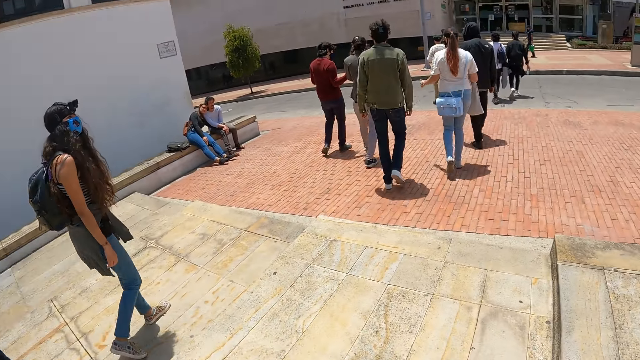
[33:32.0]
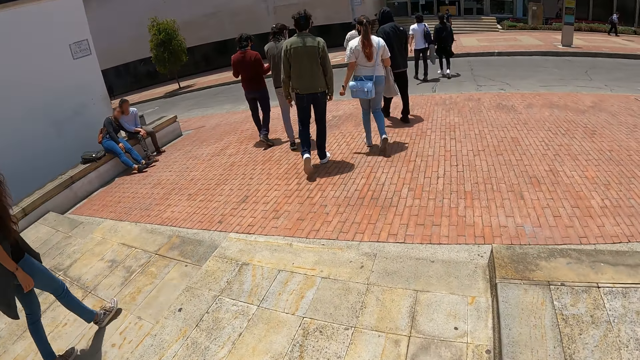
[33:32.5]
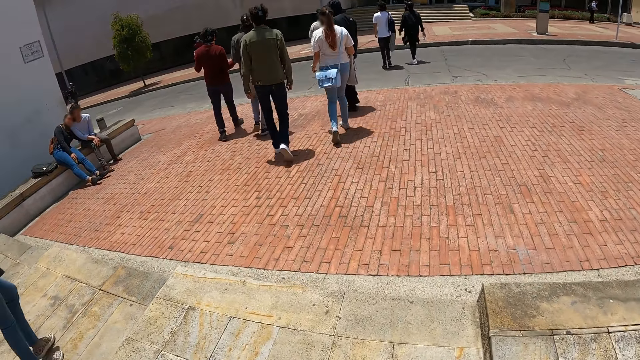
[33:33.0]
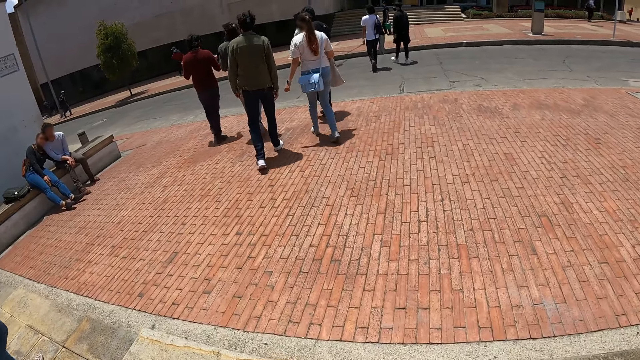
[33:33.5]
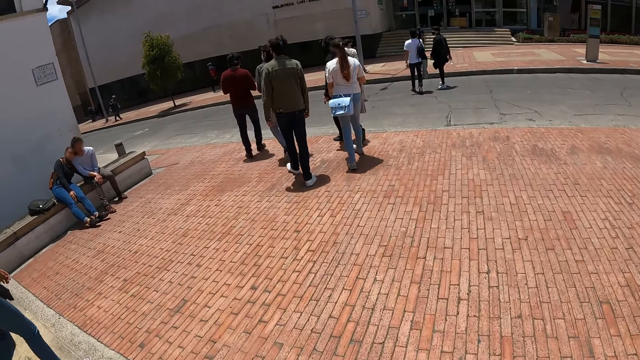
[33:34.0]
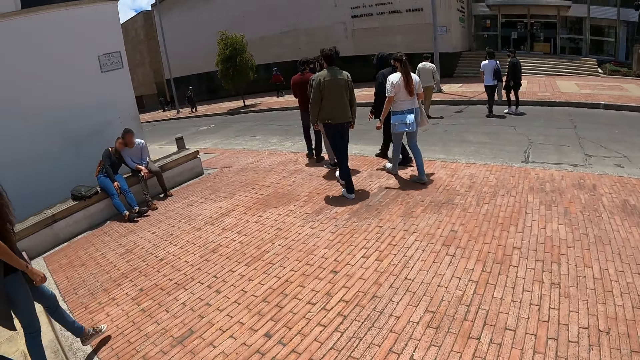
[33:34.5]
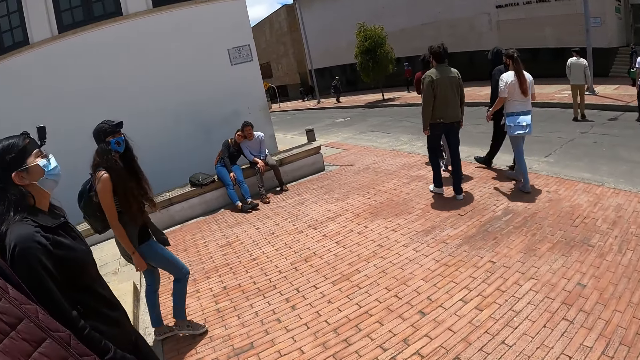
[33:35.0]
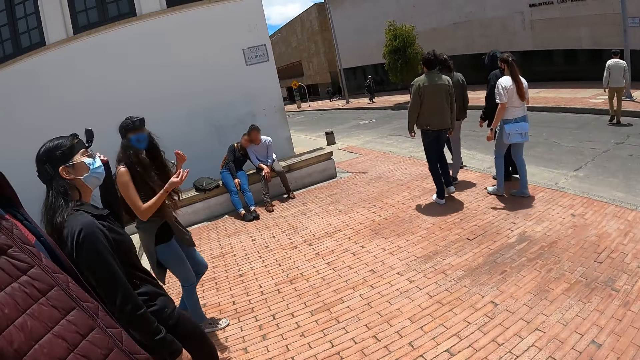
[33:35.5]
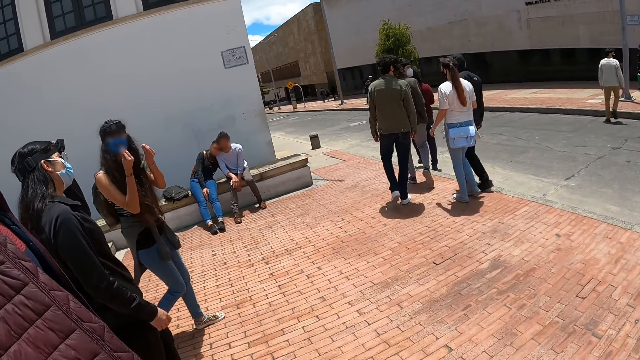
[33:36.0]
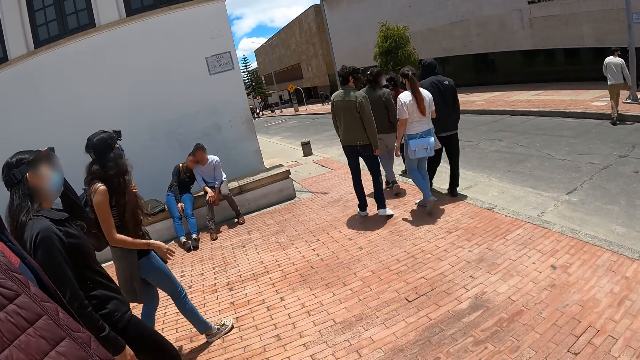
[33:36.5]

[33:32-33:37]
The camera wearer walks down the street.

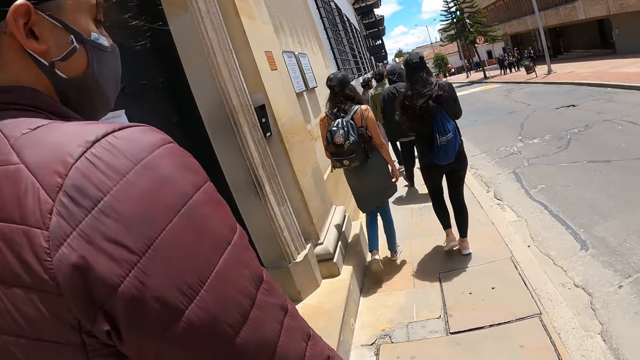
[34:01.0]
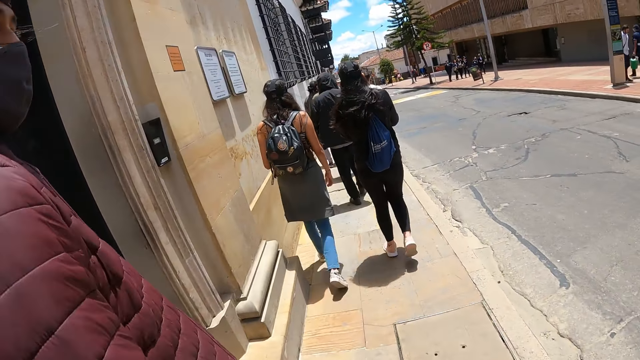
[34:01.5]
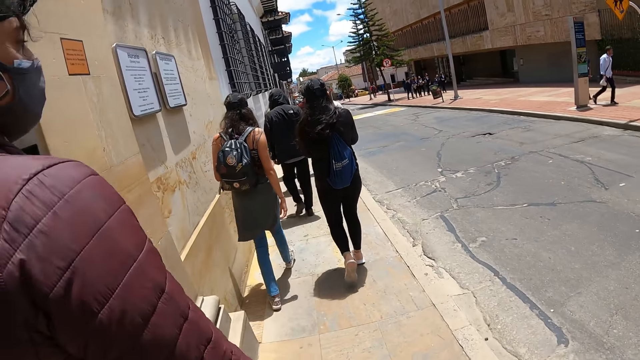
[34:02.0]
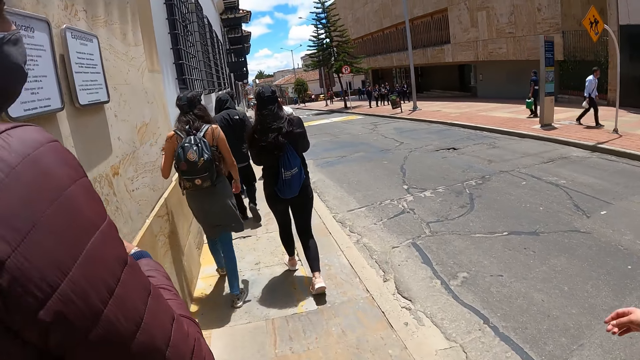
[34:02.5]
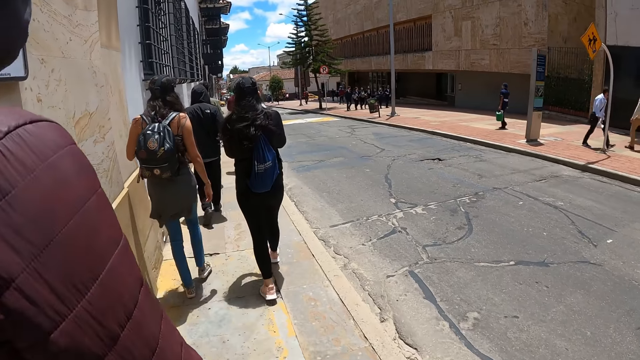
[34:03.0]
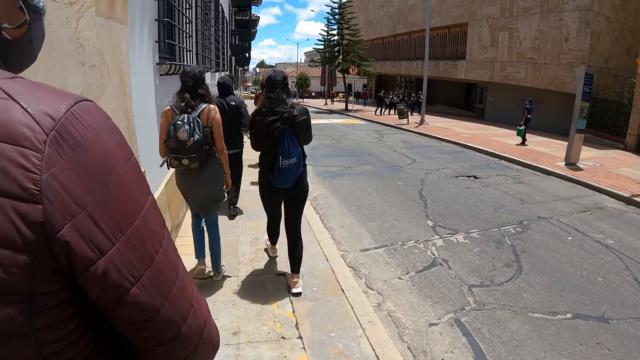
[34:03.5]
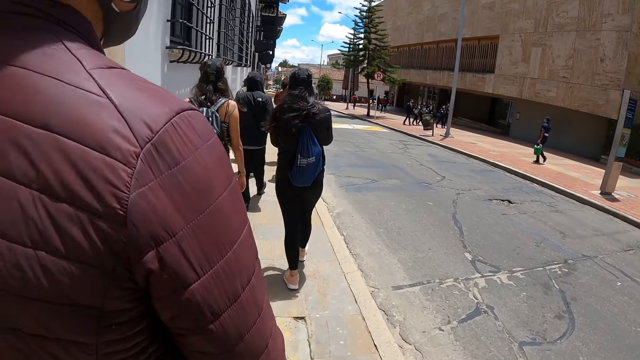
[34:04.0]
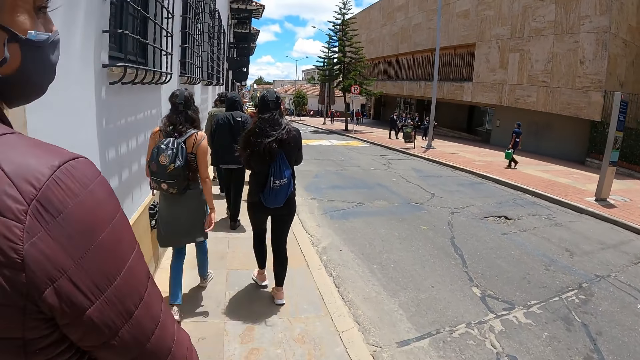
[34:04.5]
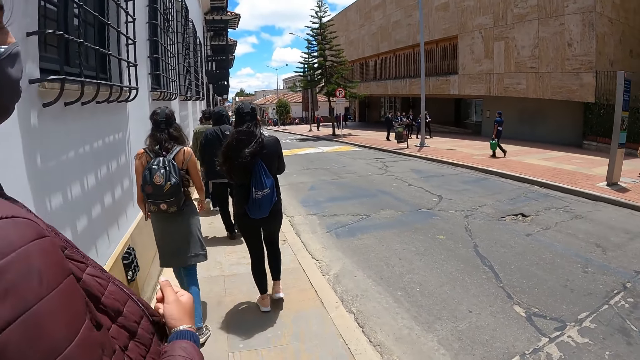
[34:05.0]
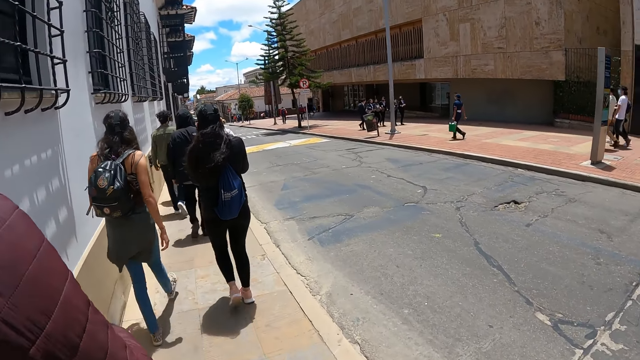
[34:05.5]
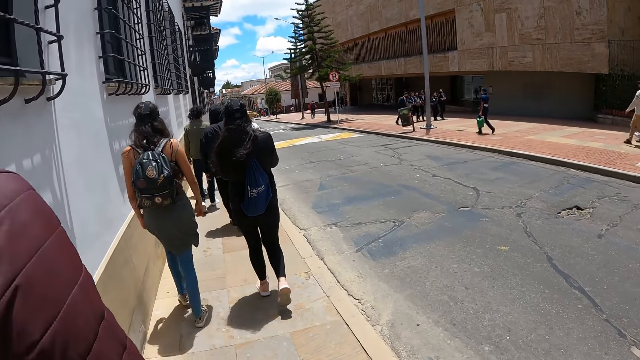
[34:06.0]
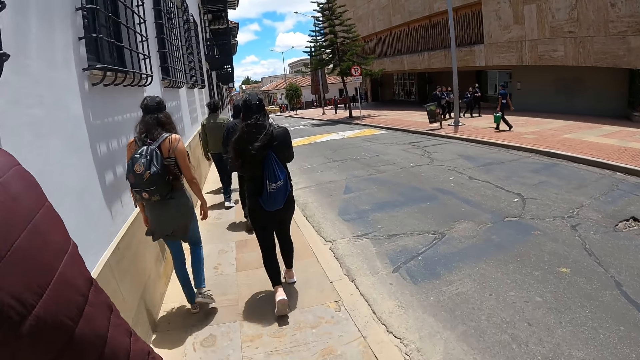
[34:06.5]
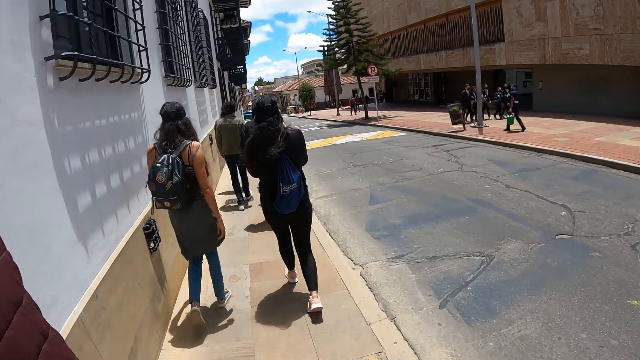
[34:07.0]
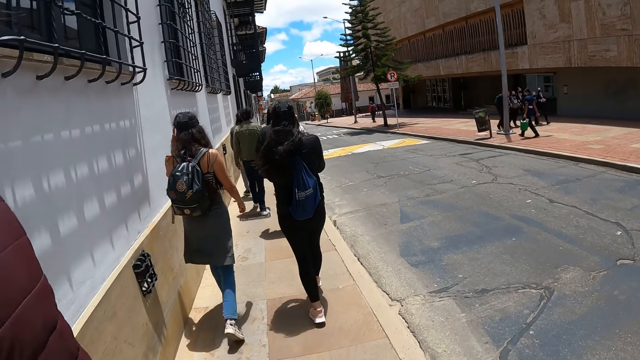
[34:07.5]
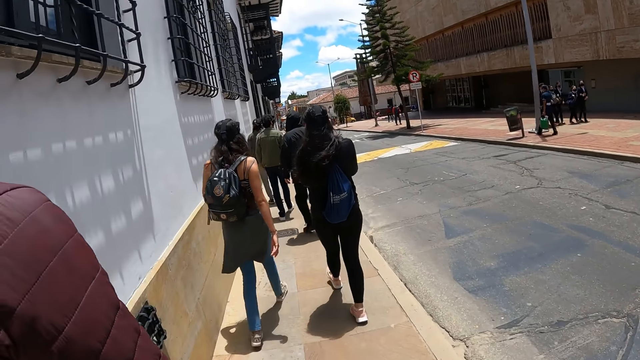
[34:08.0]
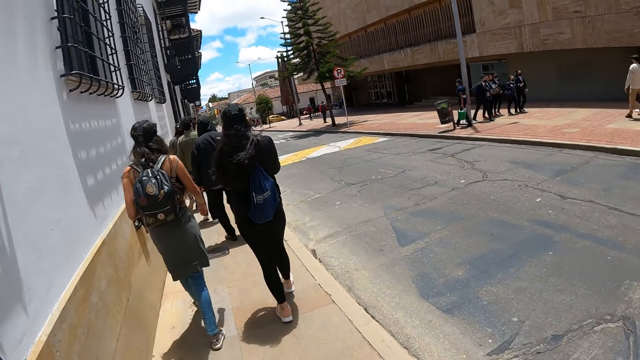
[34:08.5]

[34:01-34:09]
The camera wearer interacts with a person. They walk across the place.

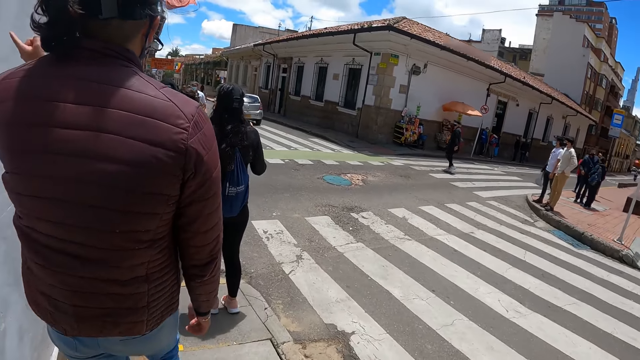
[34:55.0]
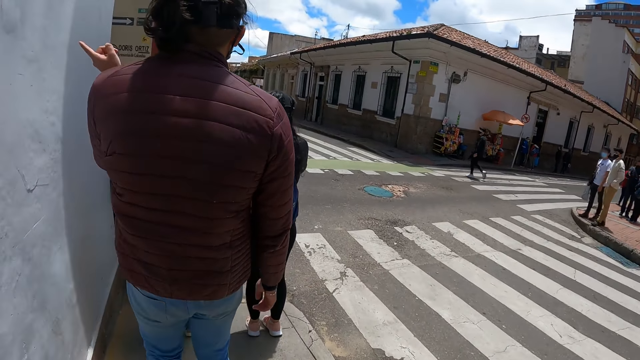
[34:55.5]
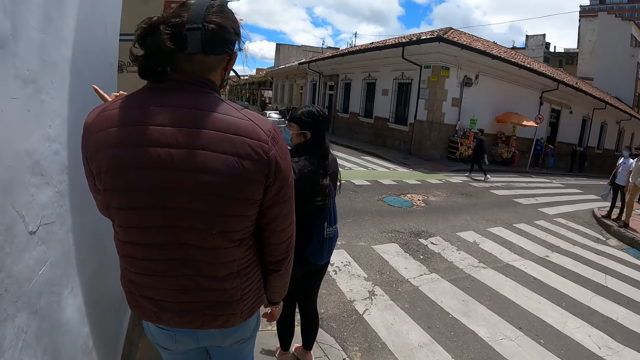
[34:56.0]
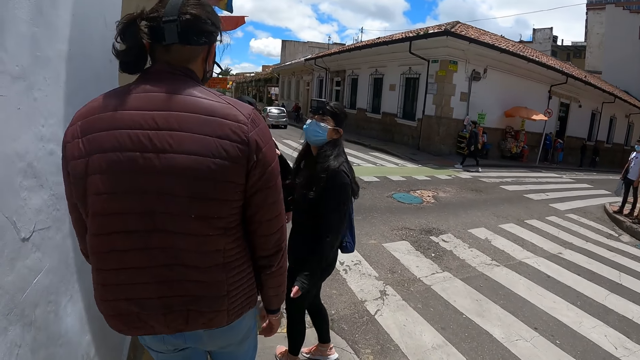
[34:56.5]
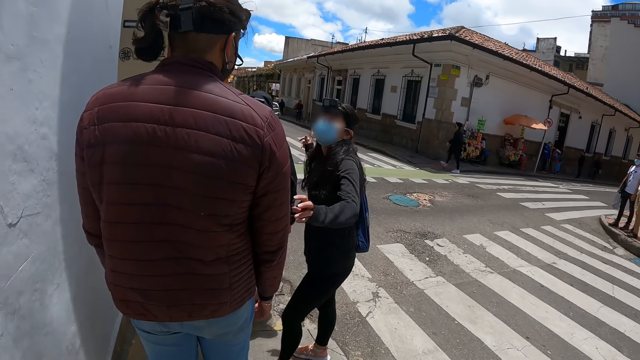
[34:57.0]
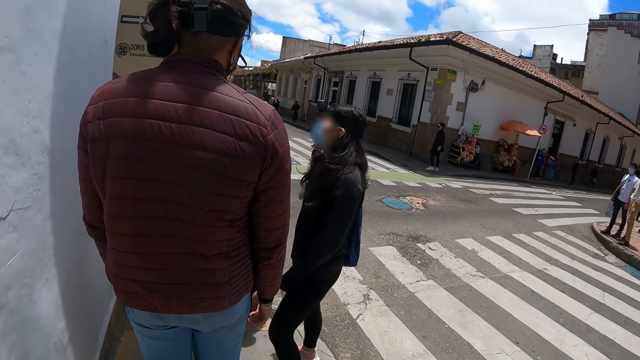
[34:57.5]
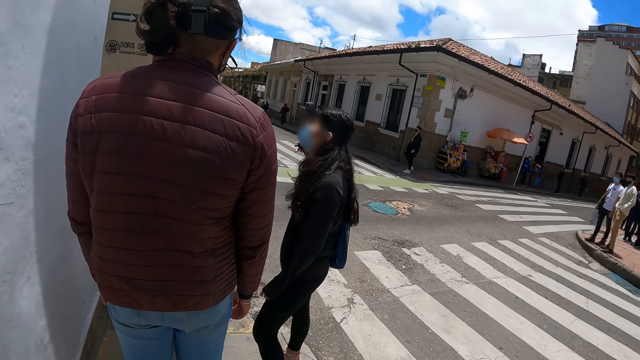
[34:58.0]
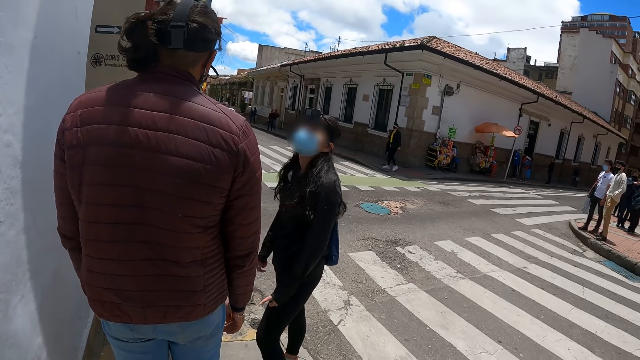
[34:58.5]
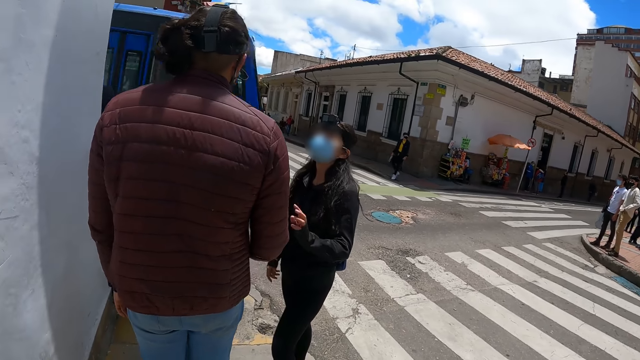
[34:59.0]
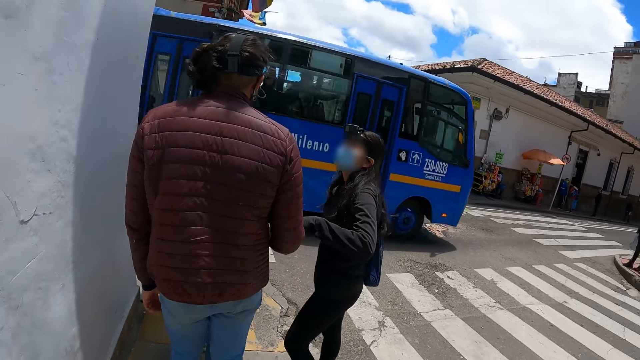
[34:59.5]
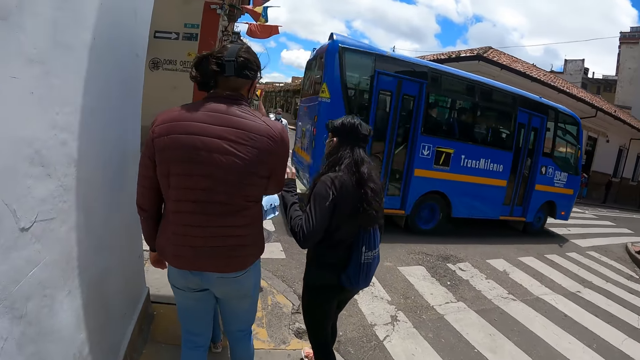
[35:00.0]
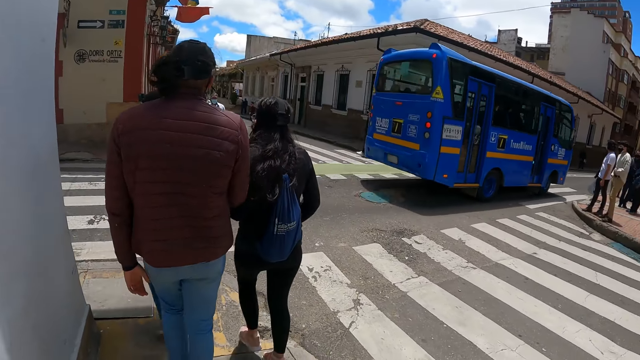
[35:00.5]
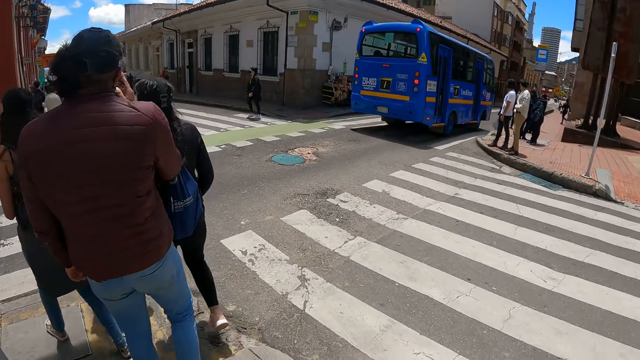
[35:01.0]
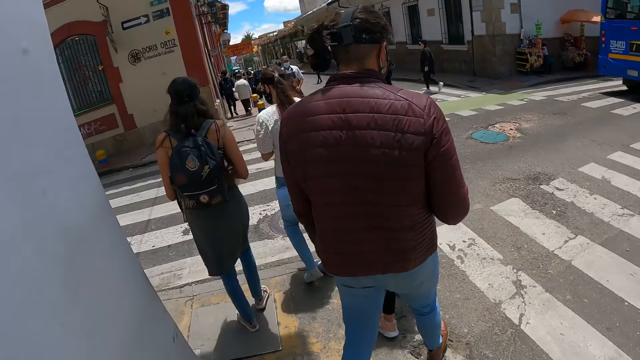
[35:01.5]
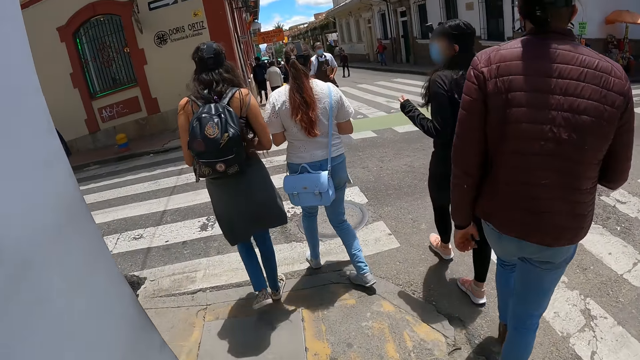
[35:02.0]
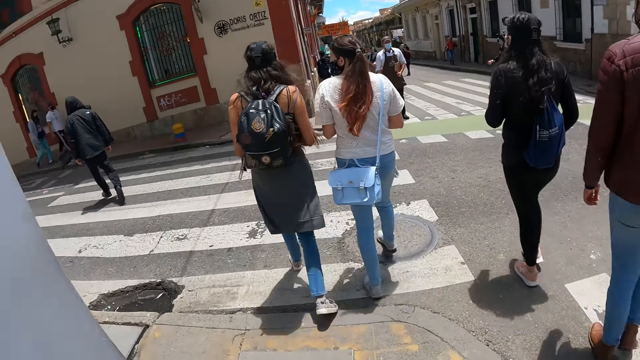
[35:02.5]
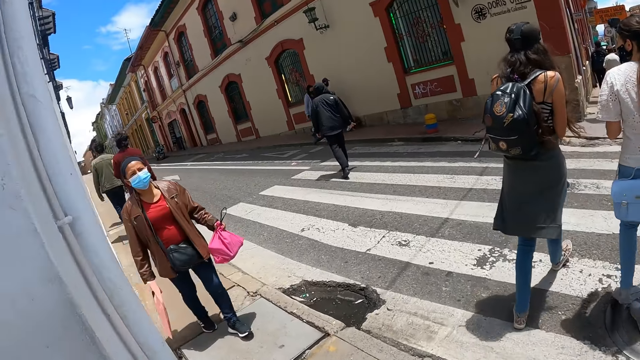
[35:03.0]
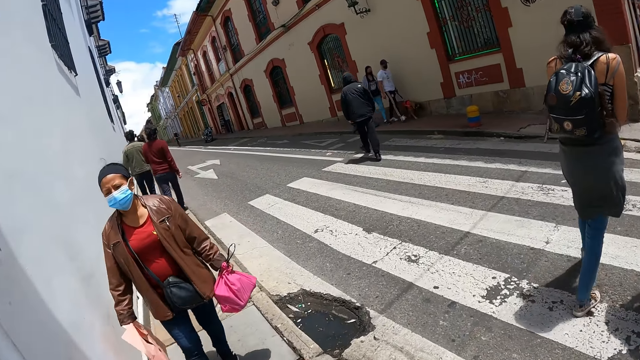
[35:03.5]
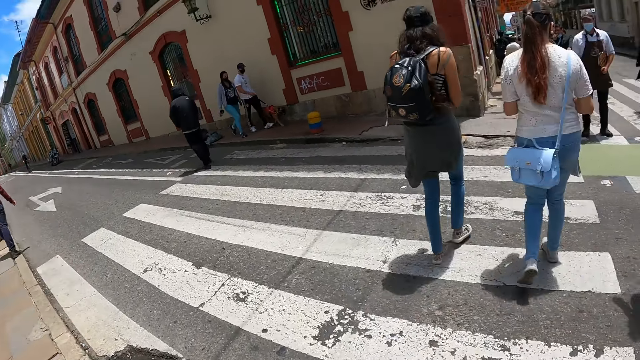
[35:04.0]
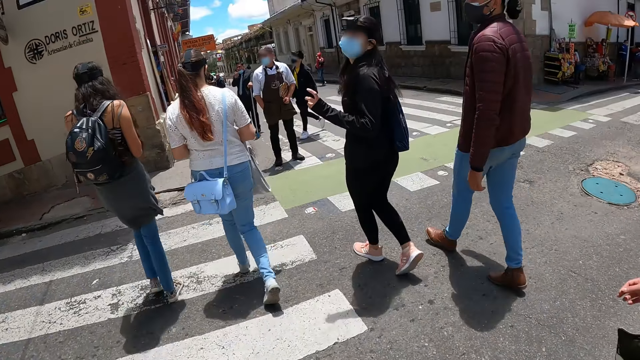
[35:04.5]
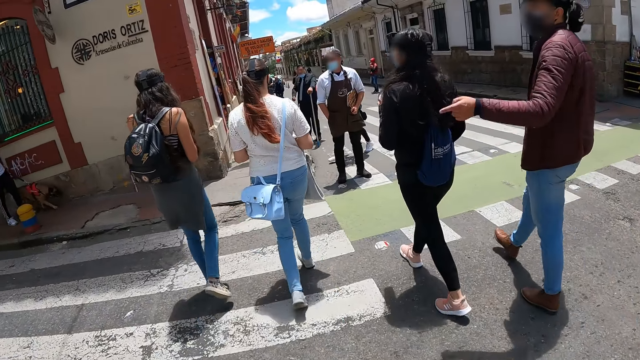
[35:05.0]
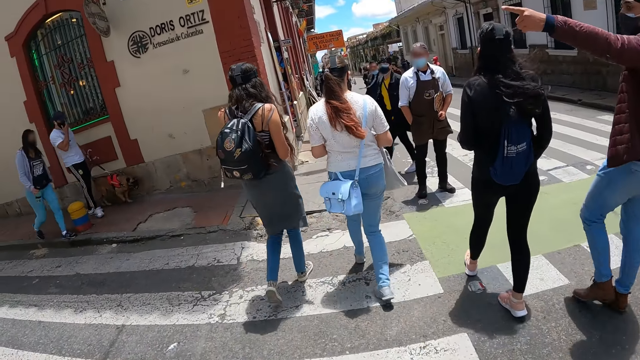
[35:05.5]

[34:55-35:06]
The camera wearer looks around. They walk down the street.
